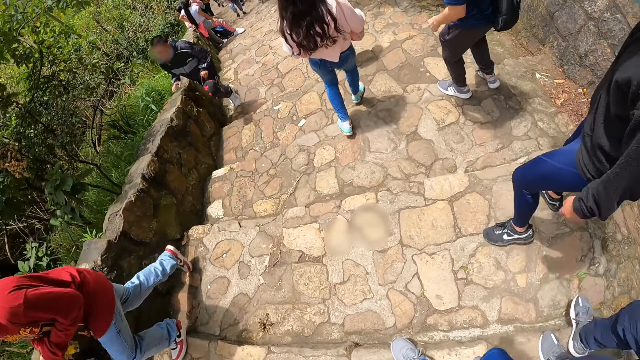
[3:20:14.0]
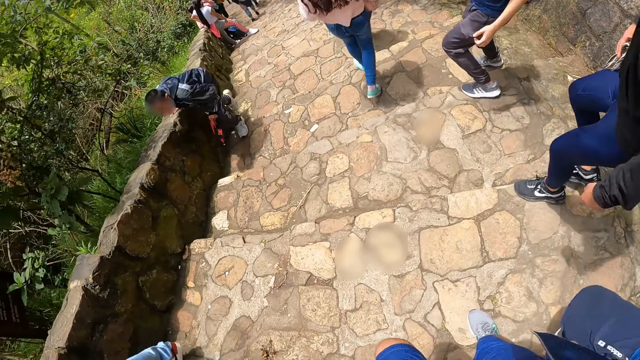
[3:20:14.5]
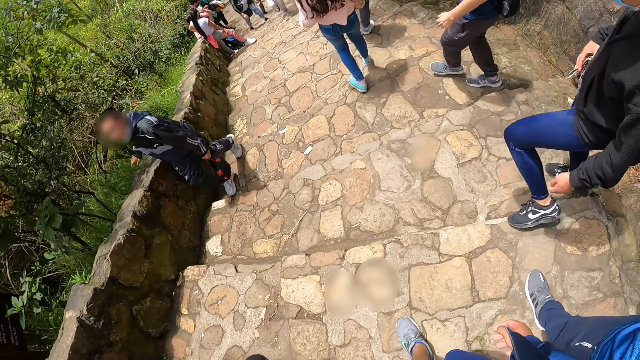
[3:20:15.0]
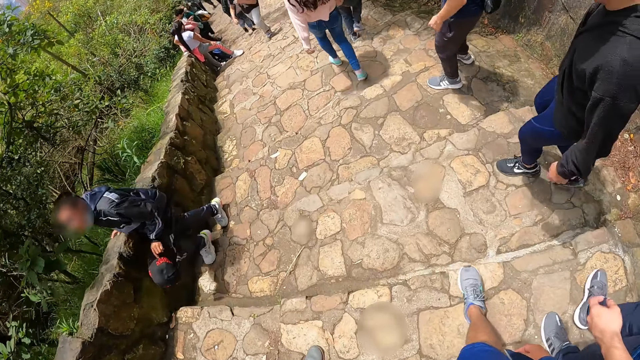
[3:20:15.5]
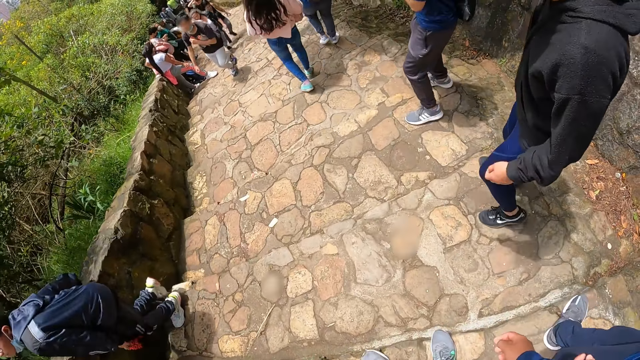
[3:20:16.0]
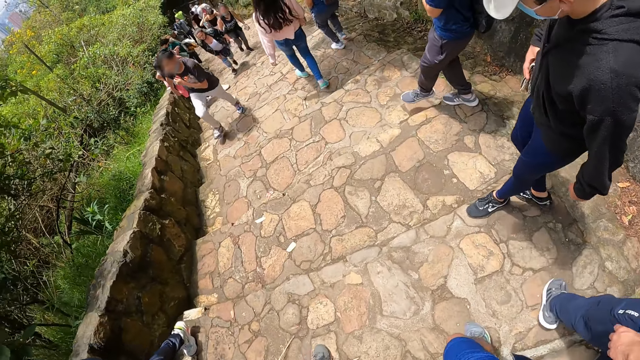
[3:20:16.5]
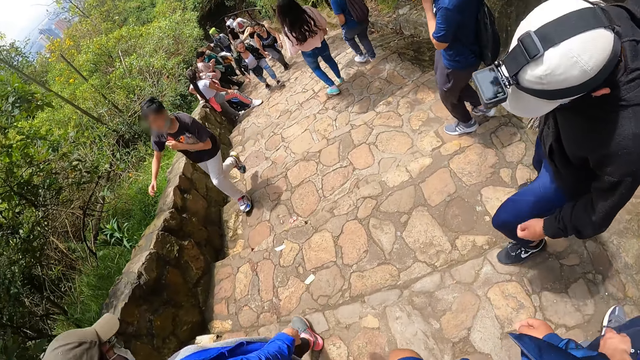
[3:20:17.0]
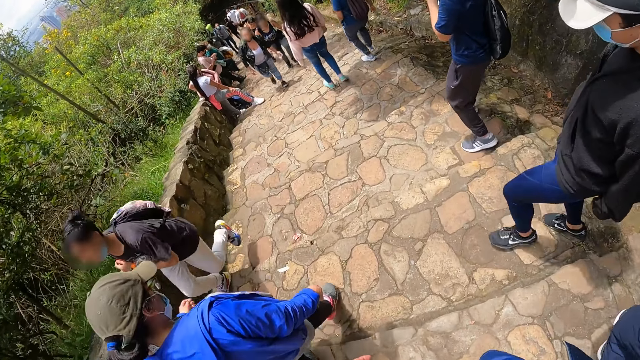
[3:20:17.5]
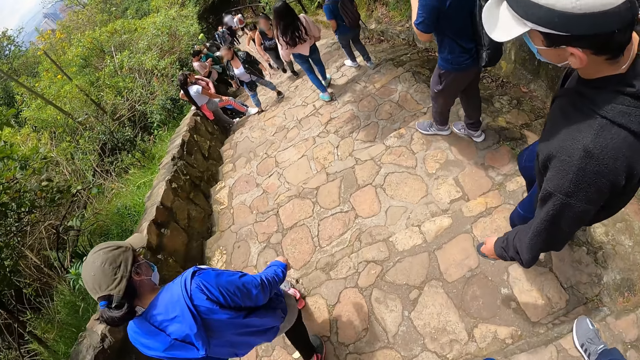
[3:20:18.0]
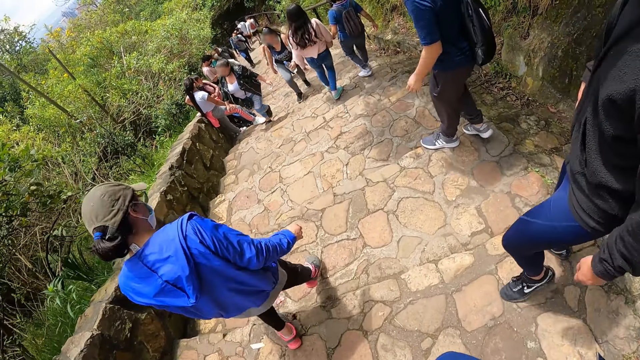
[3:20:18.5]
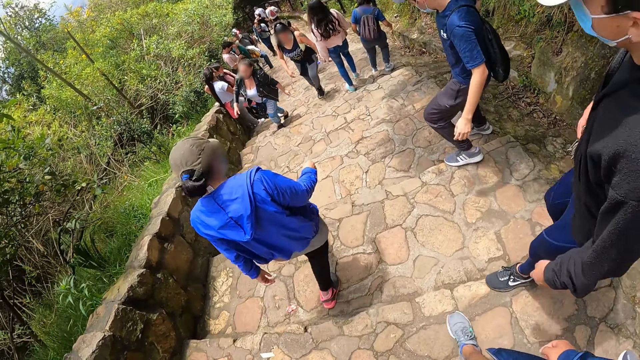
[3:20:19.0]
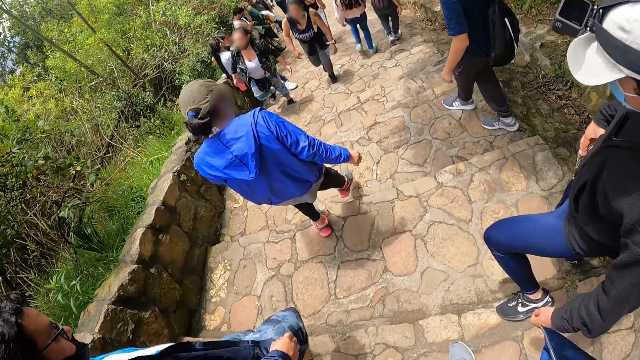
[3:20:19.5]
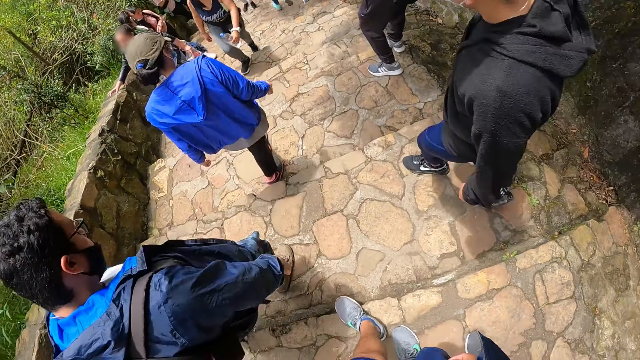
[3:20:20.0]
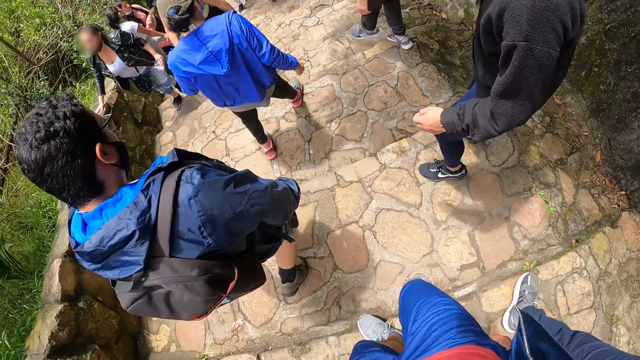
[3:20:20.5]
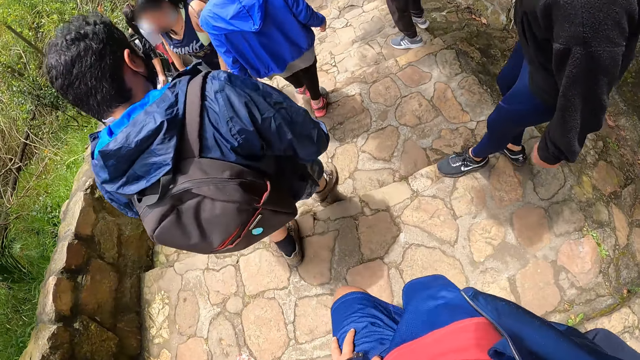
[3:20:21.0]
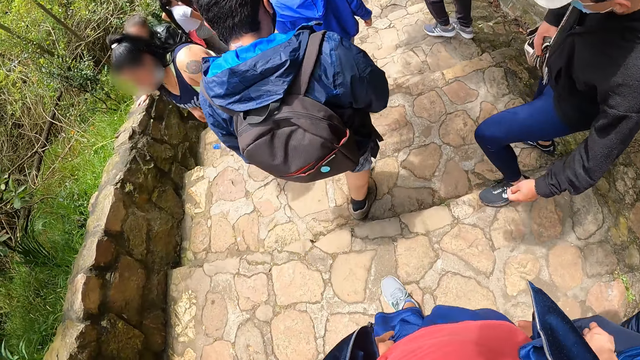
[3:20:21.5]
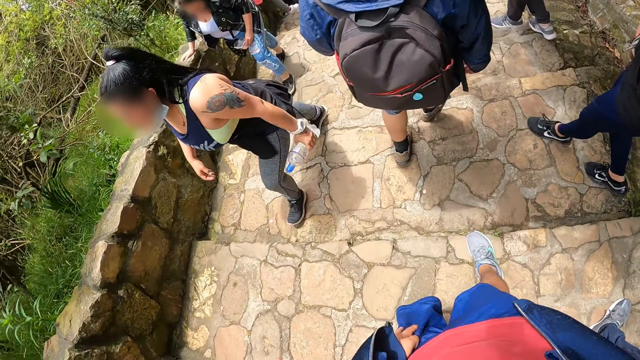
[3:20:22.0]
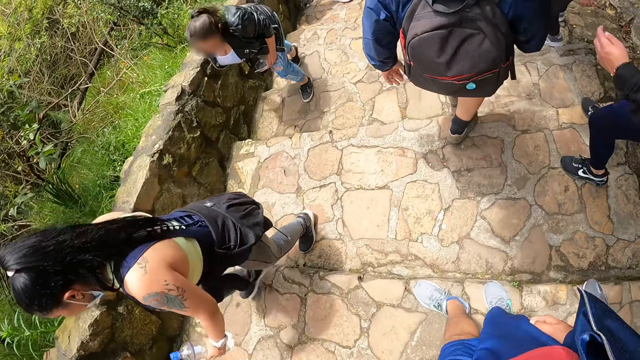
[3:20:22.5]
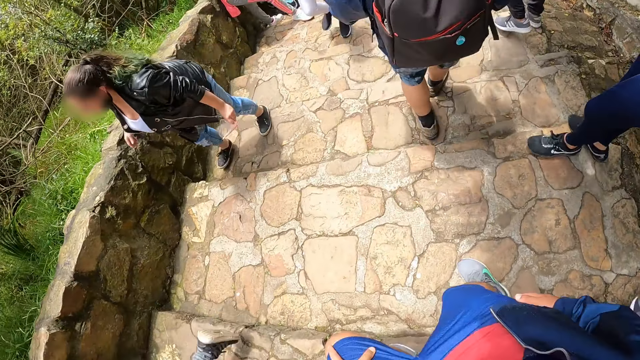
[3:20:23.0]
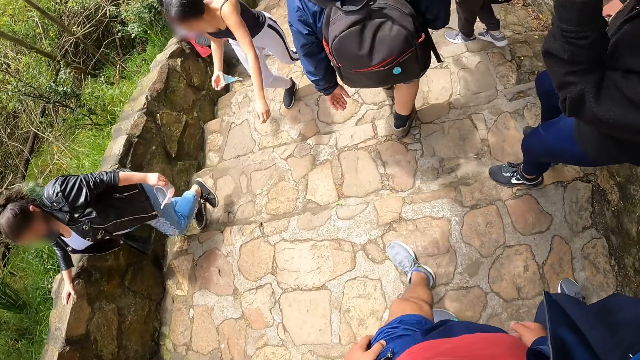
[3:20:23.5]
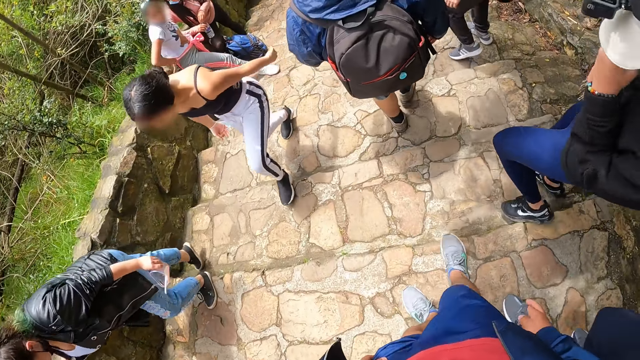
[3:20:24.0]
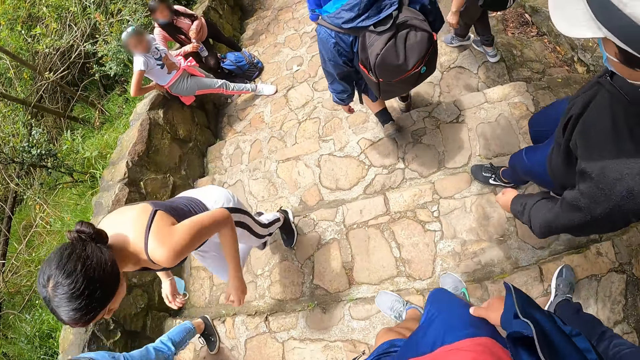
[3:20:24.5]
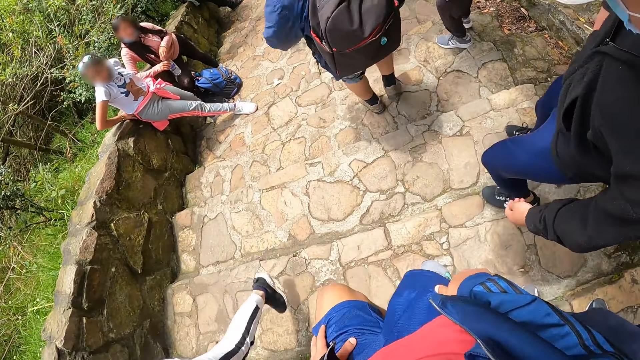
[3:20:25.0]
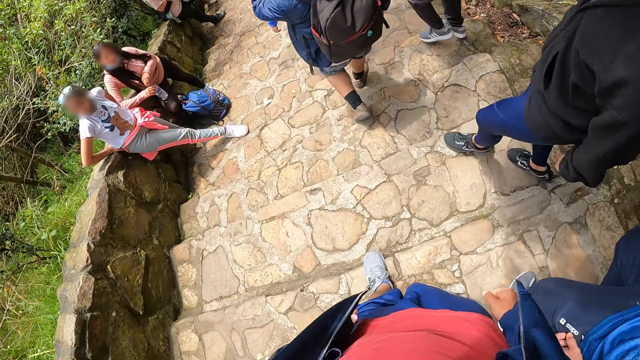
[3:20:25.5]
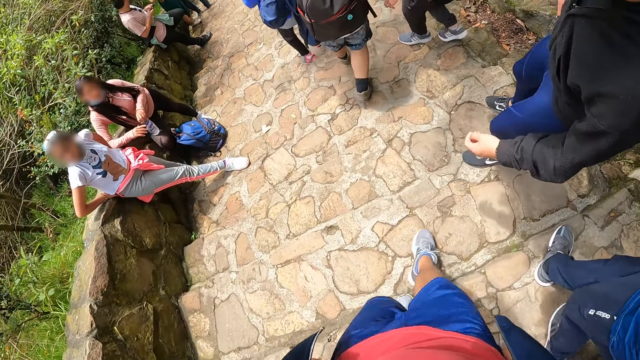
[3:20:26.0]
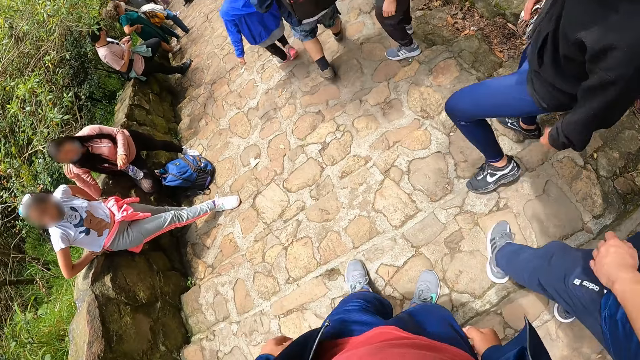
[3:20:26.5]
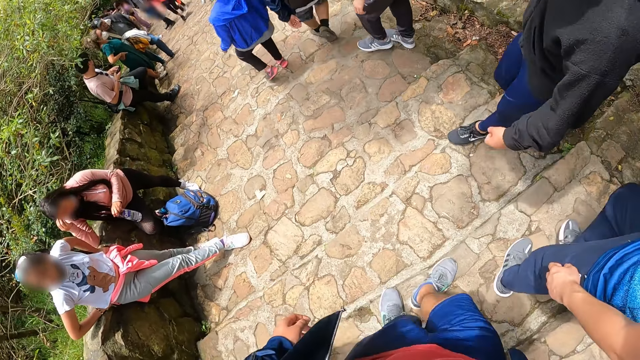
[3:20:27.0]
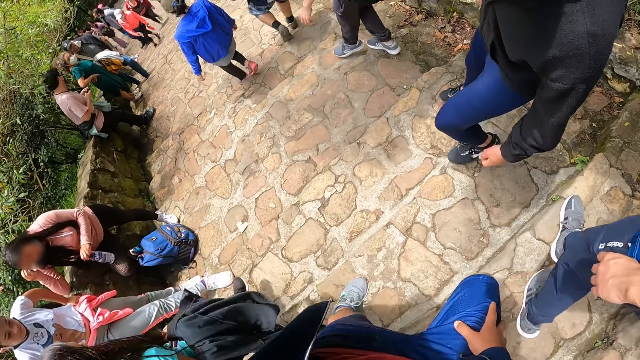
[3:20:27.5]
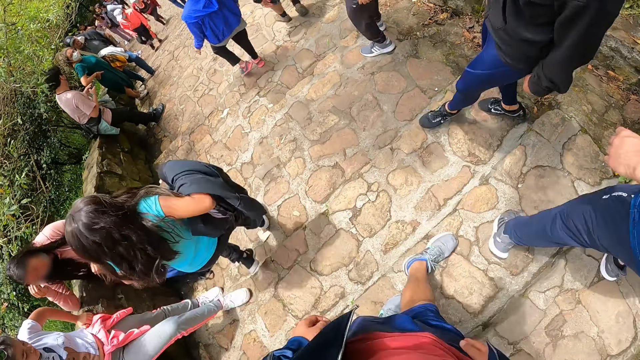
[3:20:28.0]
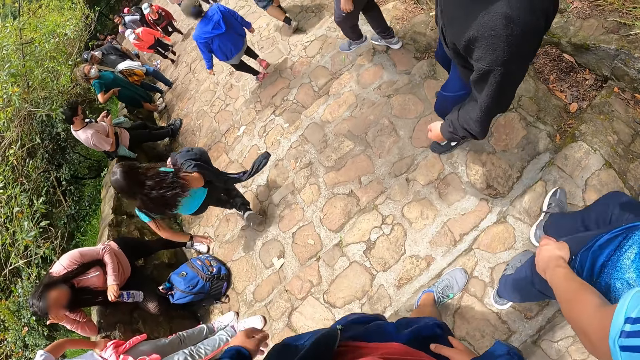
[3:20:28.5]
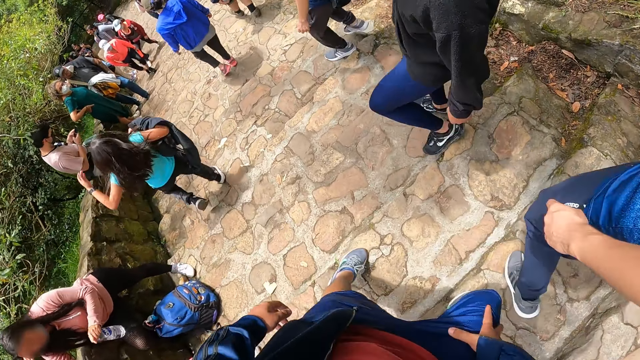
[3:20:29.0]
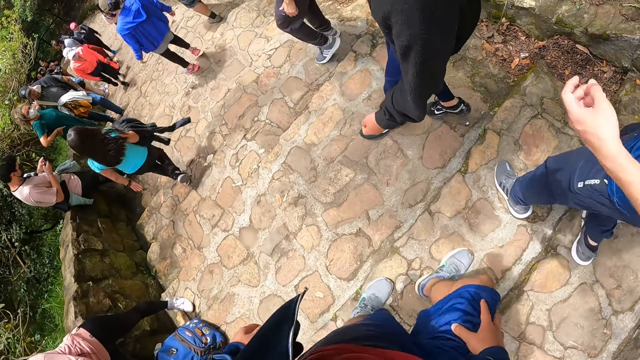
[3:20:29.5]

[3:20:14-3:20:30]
The man touches the mask on his face with his left hand. Another man touches the mask on his face with his left hand.

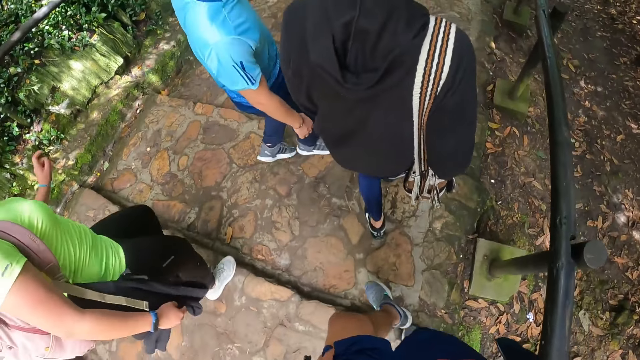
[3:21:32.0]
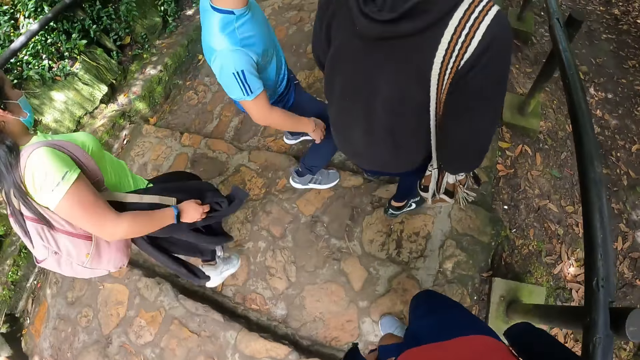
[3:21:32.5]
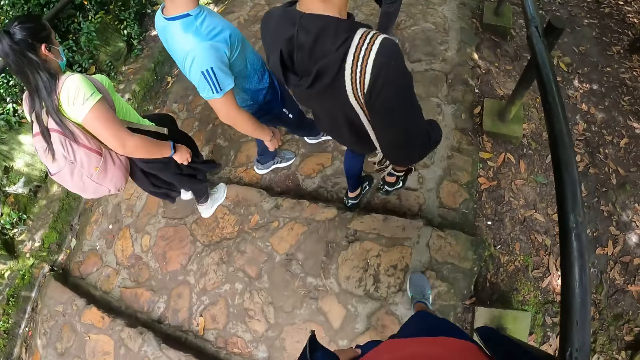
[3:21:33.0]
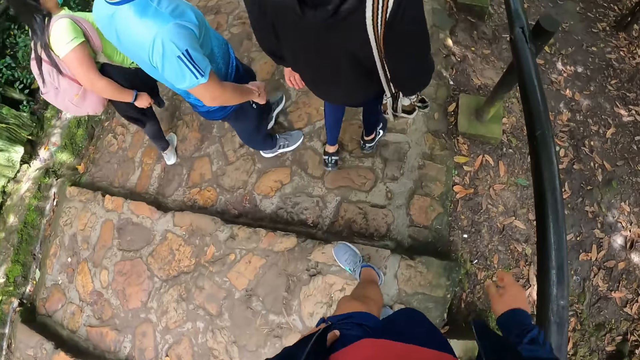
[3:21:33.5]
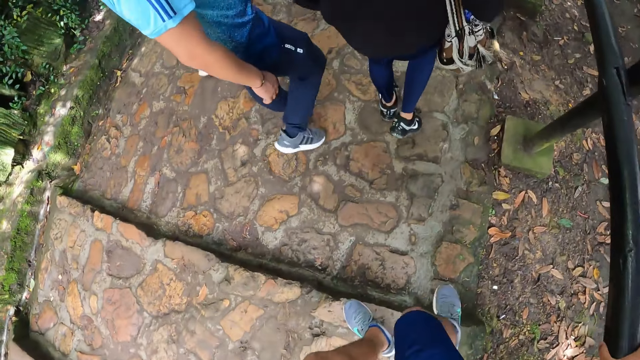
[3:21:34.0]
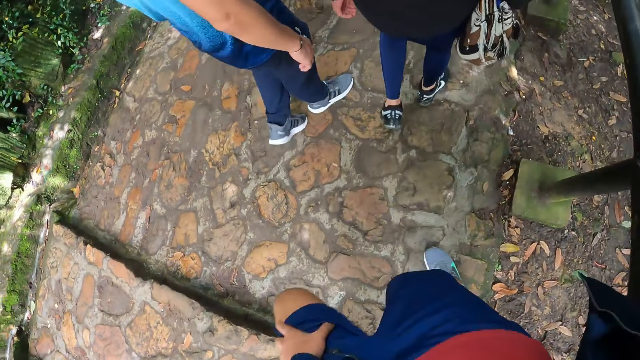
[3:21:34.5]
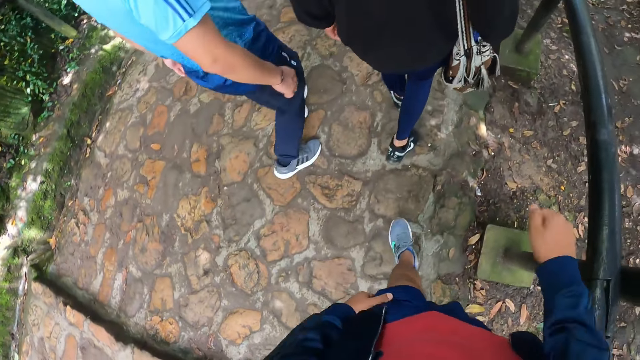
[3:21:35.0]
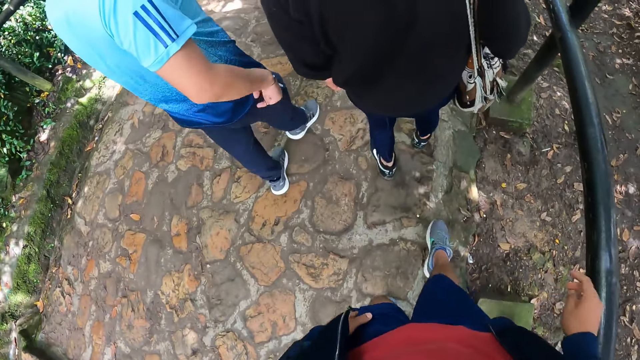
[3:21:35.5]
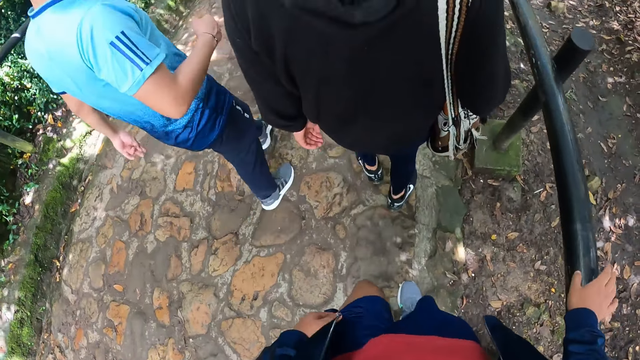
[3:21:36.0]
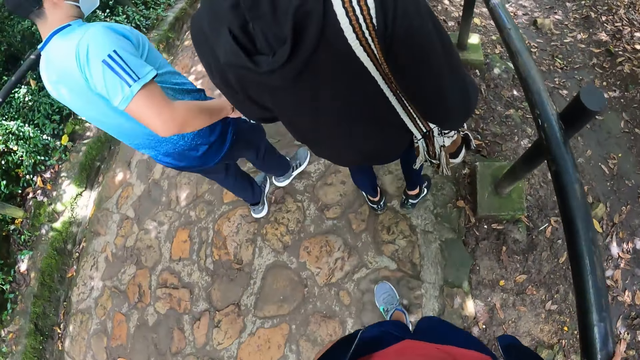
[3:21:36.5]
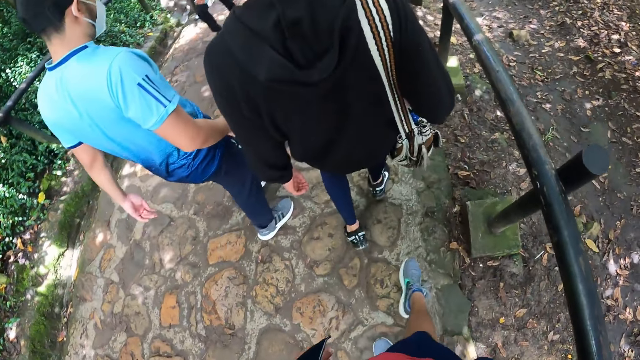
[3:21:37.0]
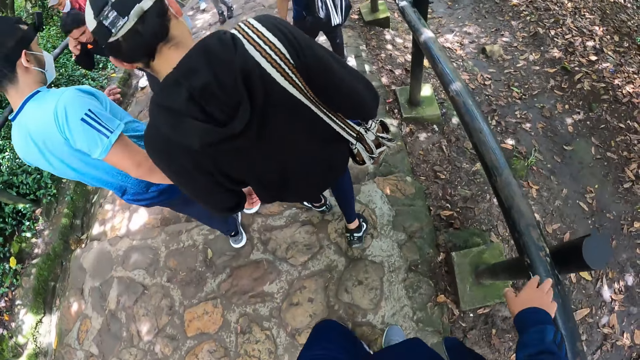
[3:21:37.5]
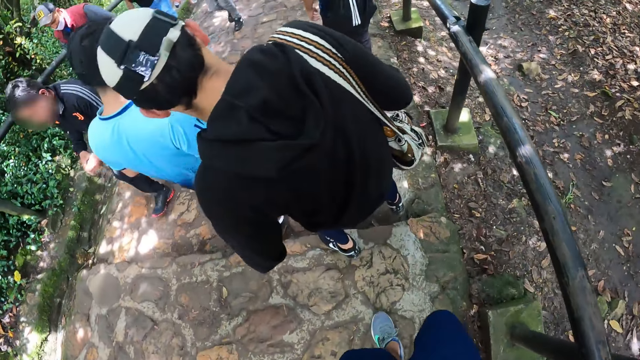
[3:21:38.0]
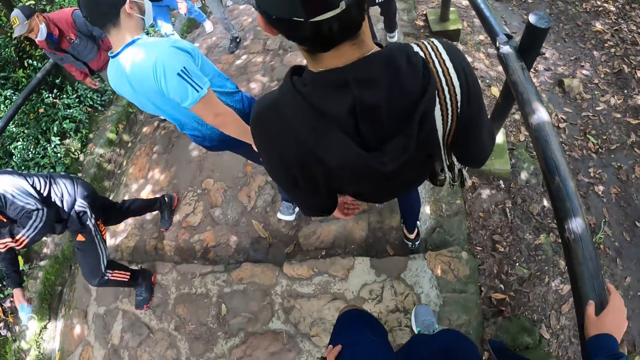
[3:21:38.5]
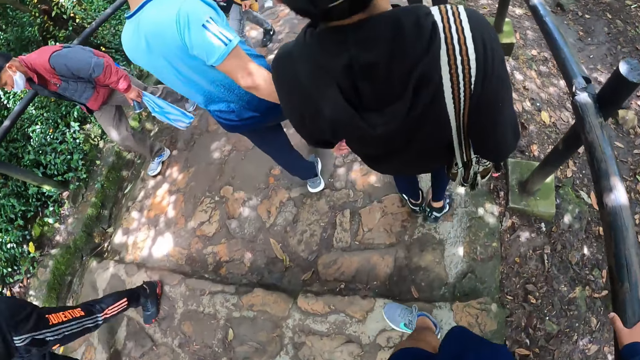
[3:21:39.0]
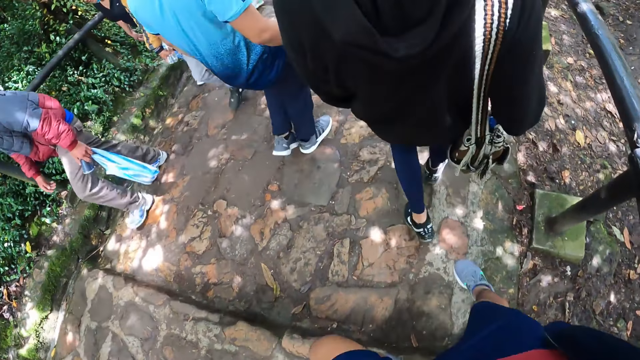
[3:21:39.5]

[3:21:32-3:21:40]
The camera wearer touches a stair rail with his right hand. He holds the rails.
